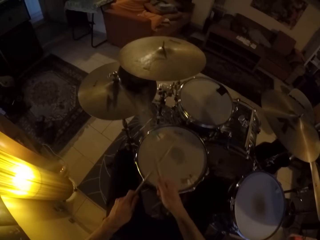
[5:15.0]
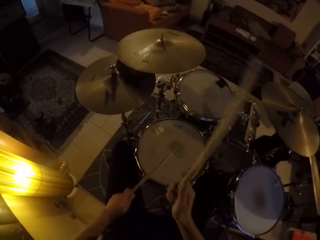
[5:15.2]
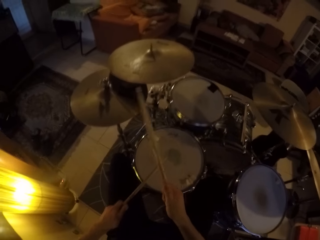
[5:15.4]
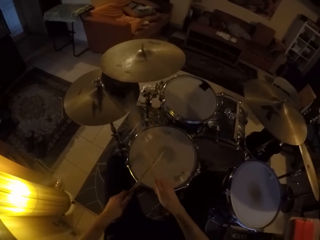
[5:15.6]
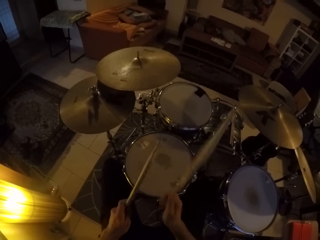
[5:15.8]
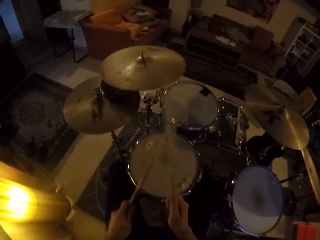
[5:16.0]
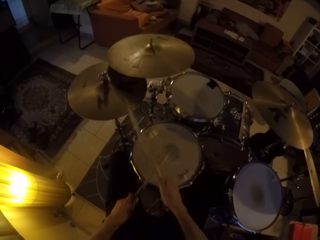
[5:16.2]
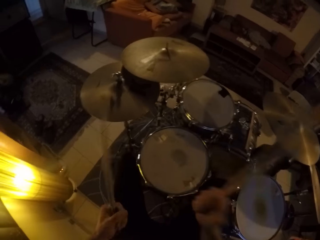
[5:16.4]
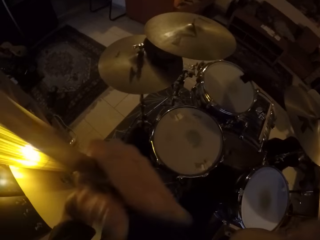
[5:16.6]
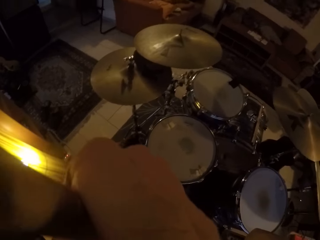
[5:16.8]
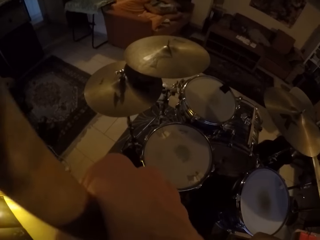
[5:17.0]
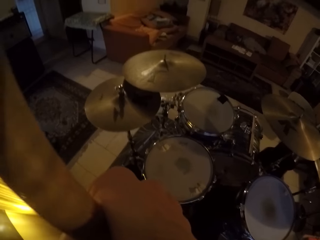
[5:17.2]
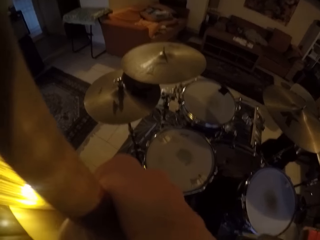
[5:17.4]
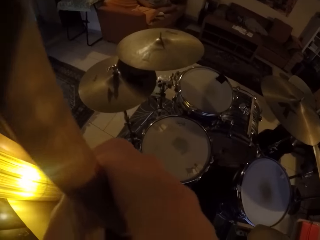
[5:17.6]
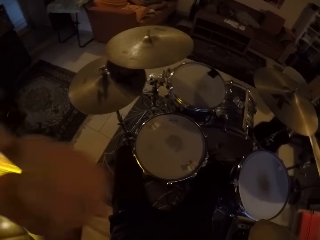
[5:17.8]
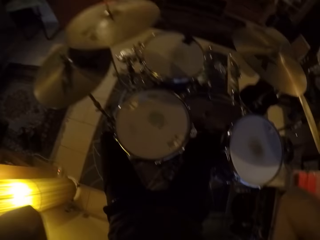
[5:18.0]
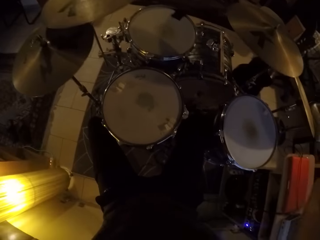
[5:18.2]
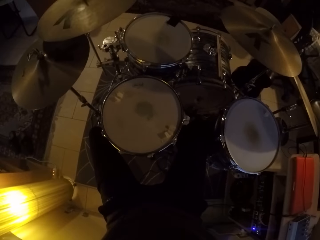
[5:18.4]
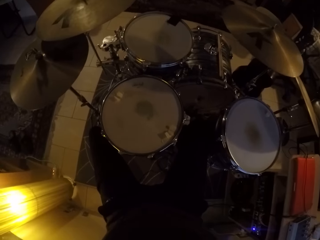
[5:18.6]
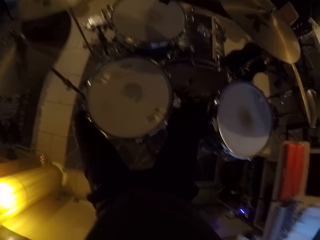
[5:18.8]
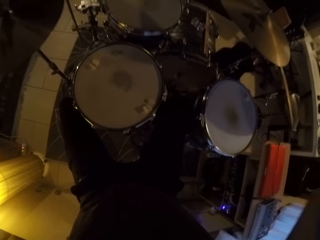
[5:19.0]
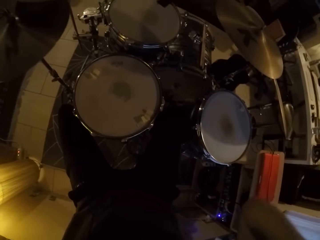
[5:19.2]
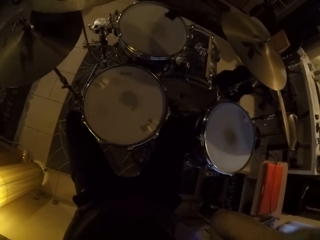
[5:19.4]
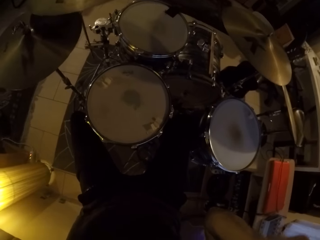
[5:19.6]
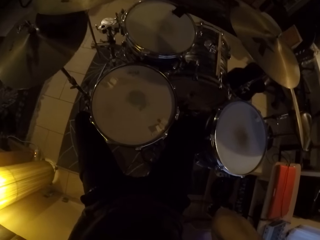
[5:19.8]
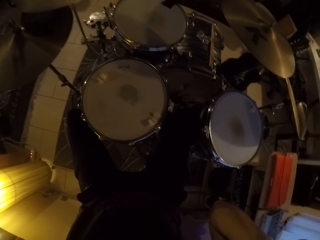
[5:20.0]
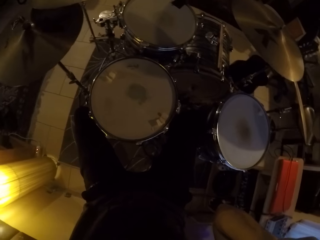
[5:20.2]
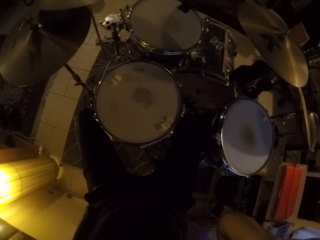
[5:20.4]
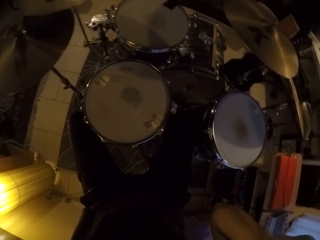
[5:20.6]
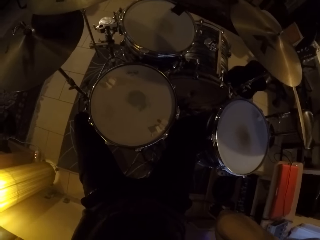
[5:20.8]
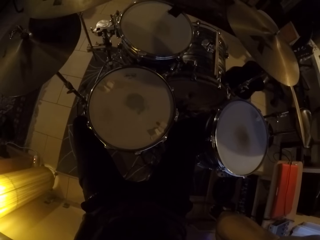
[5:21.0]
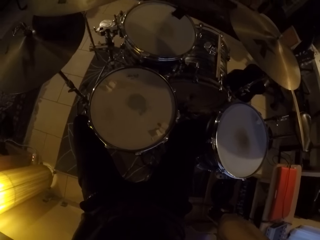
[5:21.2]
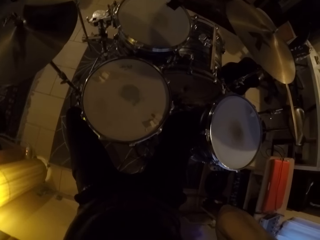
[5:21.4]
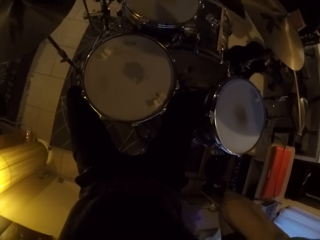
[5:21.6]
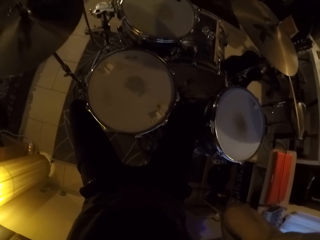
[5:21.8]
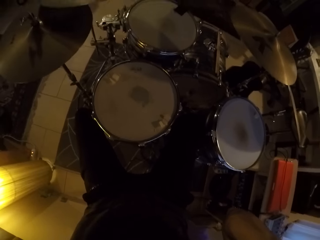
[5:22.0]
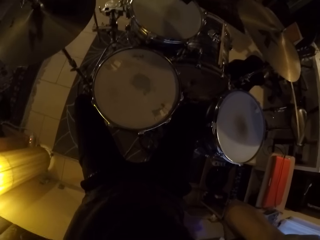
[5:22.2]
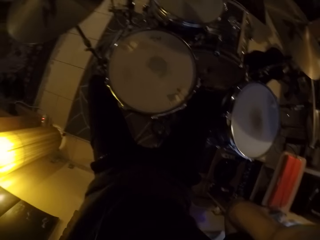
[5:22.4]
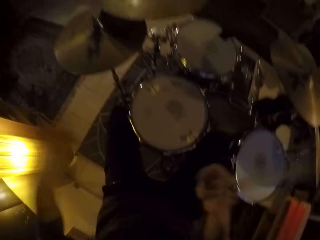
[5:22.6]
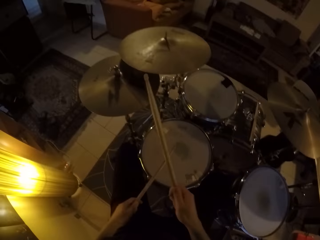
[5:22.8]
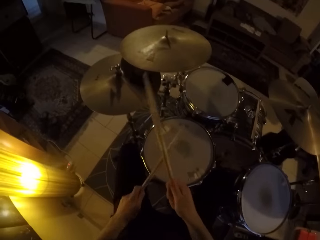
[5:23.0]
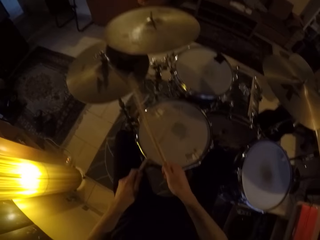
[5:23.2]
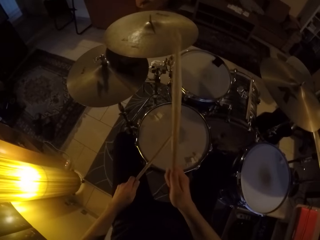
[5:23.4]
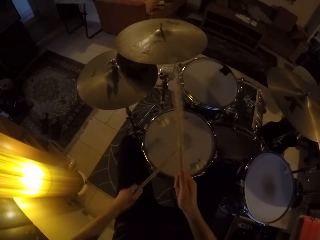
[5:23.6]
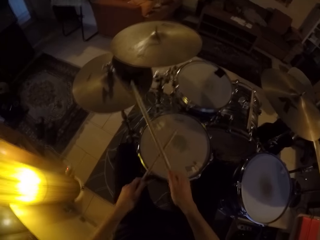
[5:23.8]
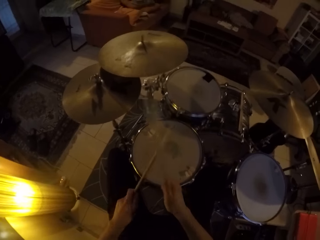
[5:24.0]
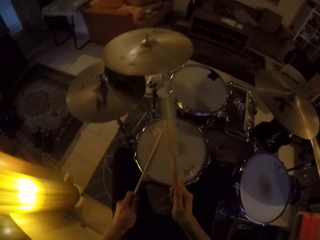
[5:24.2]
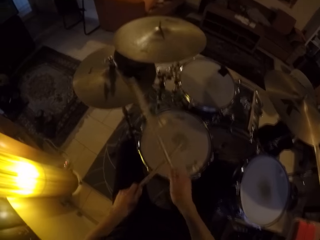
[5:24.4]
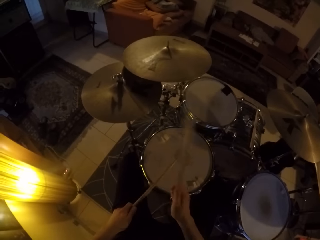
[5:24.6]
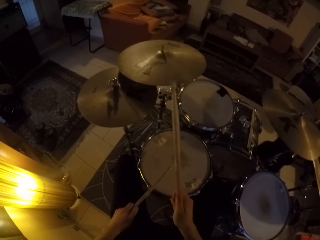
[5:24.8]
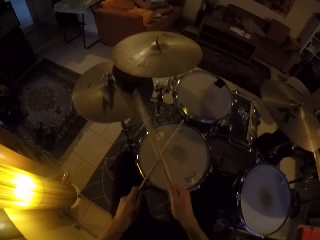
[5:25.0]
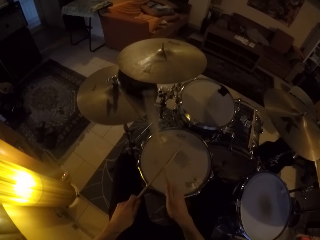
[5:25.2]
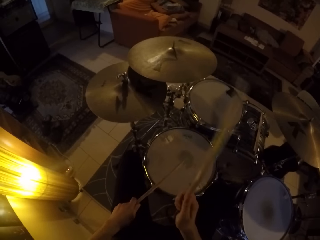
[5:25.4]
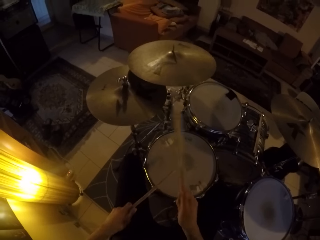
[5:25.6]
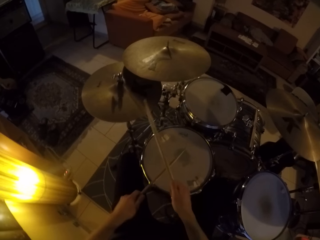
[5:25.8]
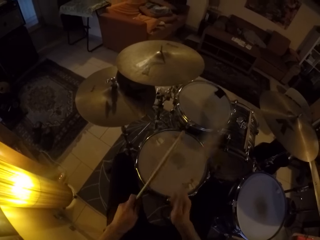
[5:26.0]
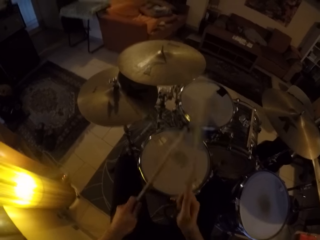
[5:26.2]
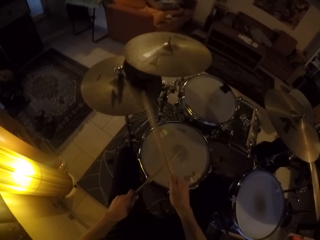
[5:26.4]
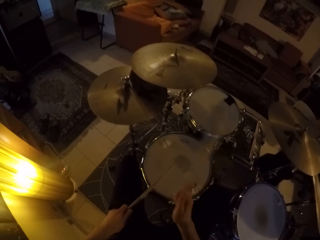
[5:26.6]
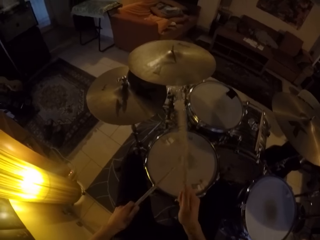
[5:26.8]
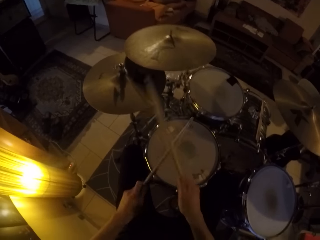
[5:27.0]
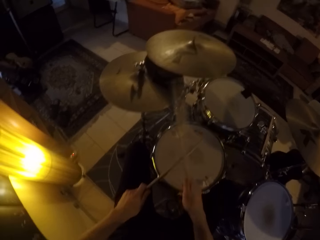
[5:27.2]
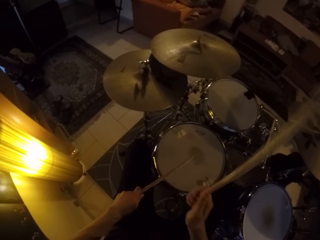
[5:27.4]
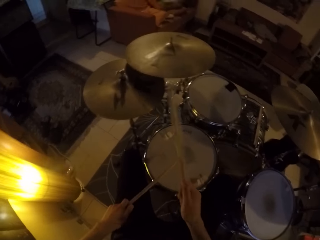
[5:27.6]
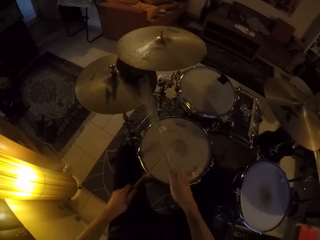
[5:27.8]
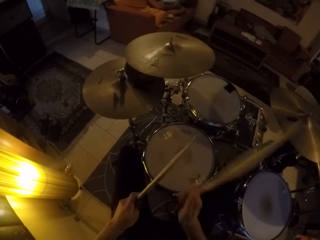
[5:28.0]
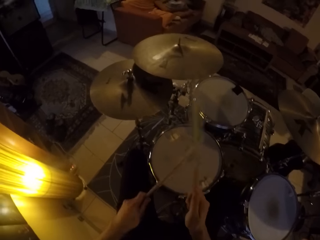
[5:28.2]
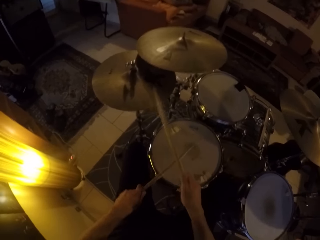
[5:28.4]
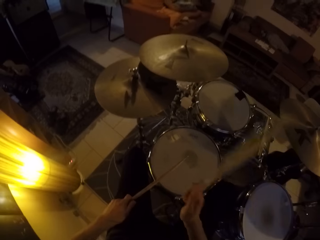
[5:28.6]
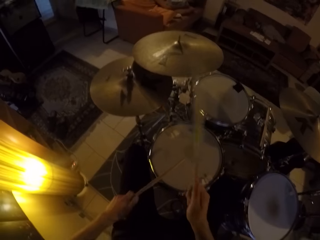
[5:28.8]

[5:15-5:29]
The camera wearer adjusts the camera on his head with his hands. He touches his face. He beats the drum set with the drumsticks in his hands.

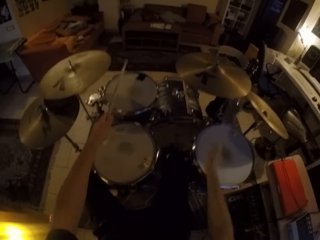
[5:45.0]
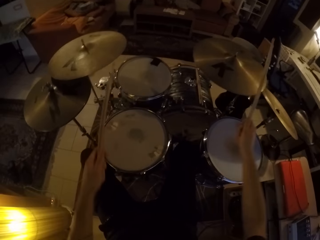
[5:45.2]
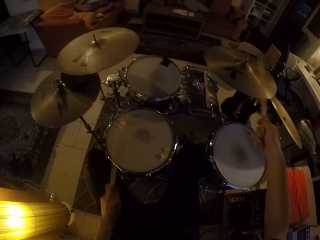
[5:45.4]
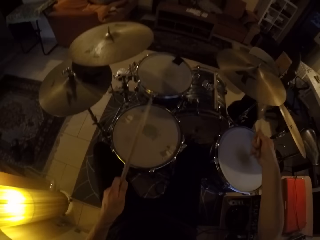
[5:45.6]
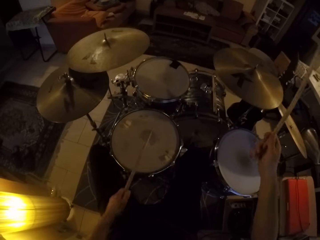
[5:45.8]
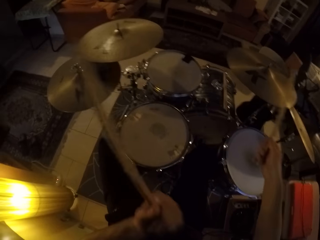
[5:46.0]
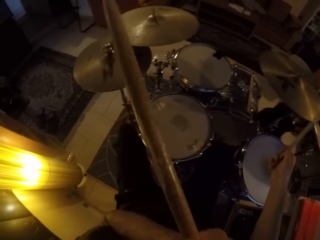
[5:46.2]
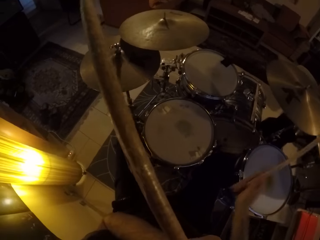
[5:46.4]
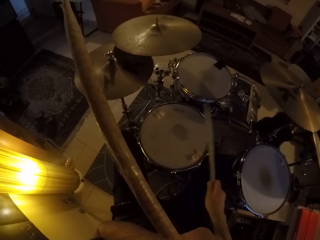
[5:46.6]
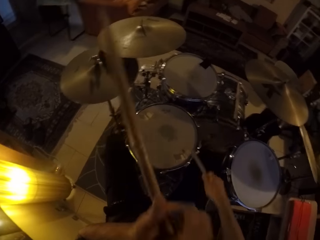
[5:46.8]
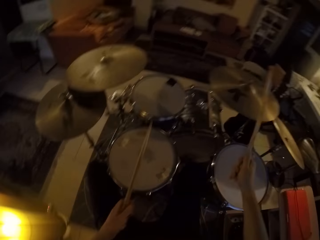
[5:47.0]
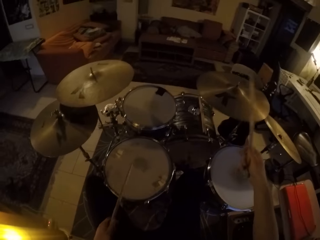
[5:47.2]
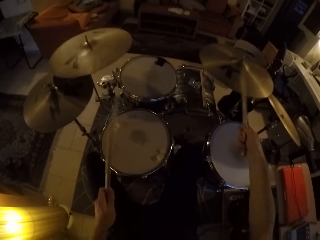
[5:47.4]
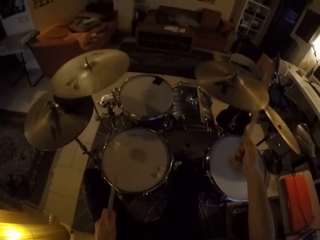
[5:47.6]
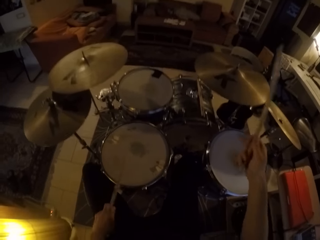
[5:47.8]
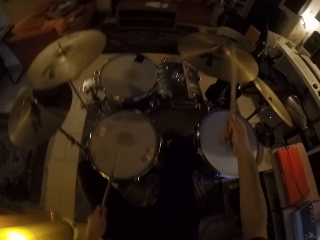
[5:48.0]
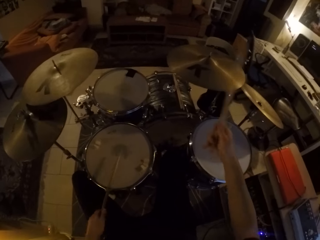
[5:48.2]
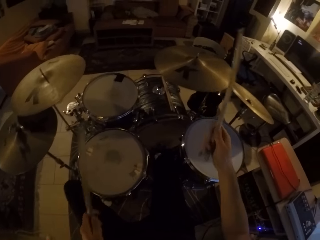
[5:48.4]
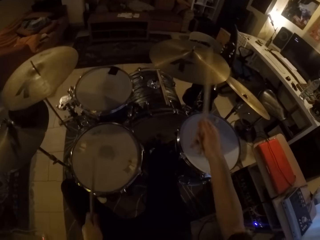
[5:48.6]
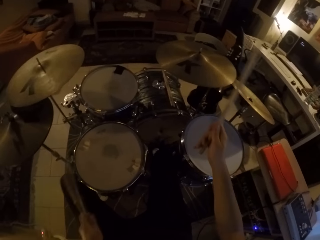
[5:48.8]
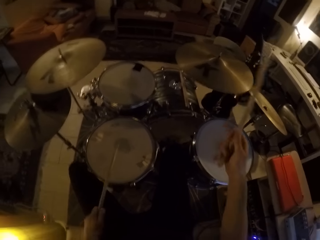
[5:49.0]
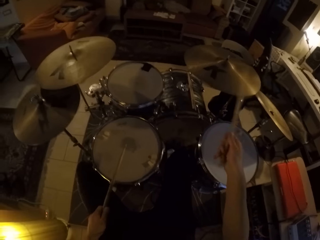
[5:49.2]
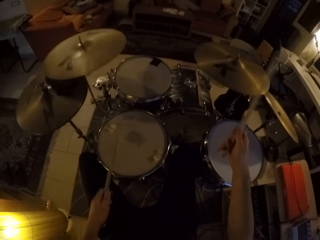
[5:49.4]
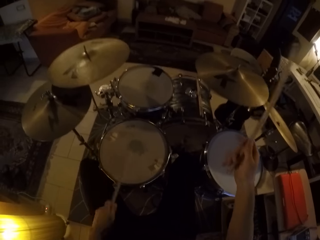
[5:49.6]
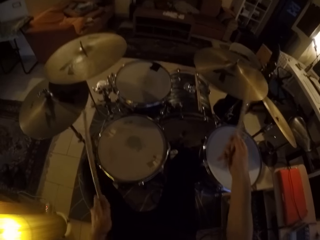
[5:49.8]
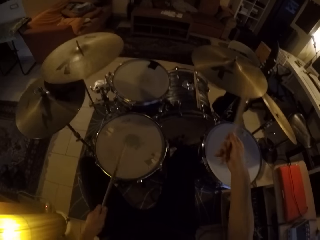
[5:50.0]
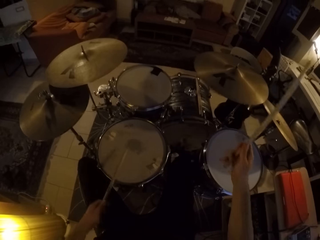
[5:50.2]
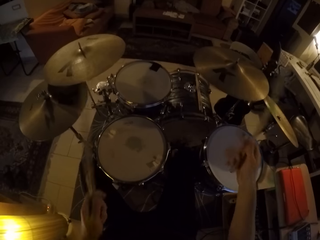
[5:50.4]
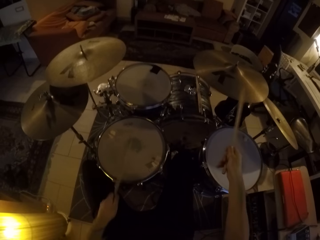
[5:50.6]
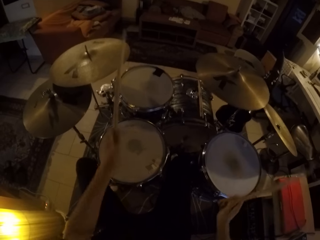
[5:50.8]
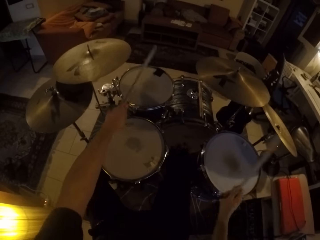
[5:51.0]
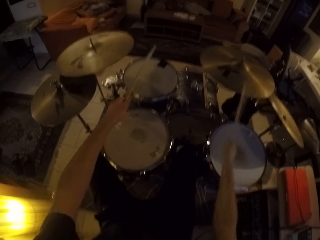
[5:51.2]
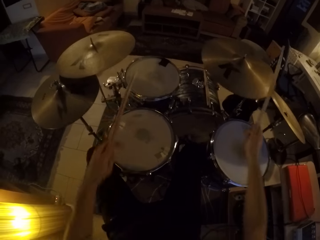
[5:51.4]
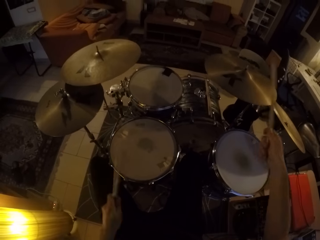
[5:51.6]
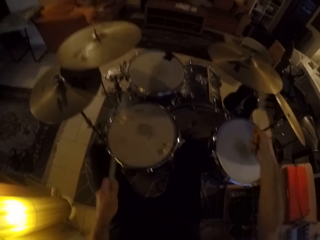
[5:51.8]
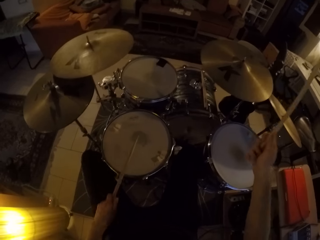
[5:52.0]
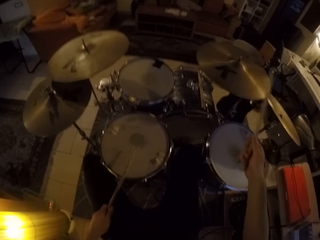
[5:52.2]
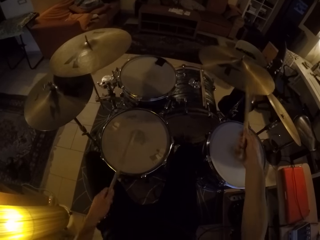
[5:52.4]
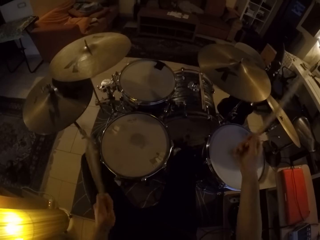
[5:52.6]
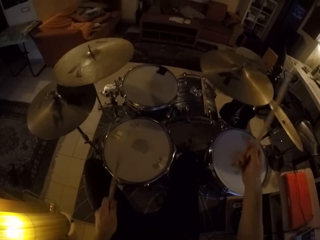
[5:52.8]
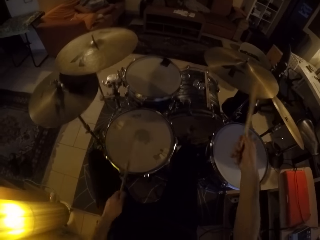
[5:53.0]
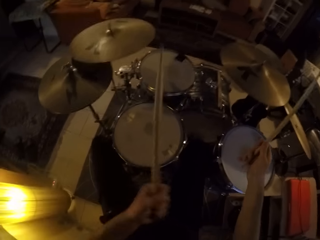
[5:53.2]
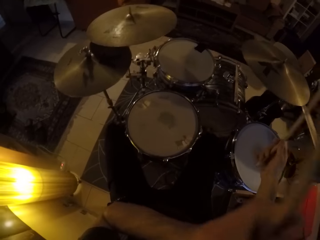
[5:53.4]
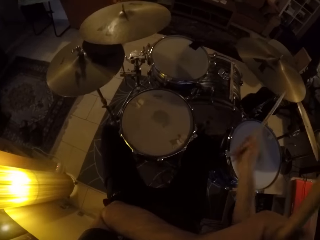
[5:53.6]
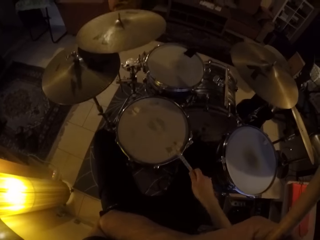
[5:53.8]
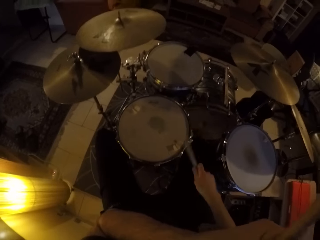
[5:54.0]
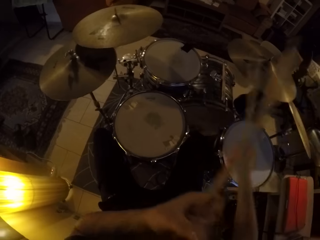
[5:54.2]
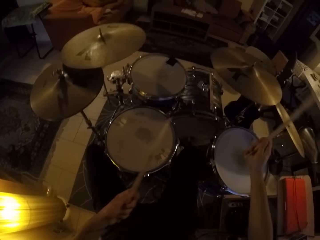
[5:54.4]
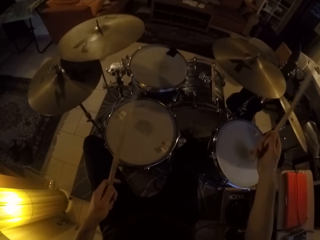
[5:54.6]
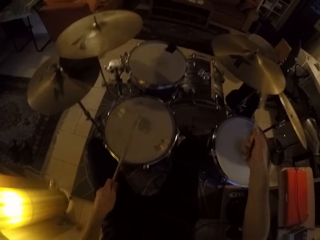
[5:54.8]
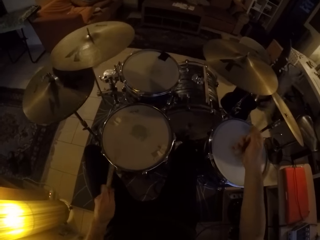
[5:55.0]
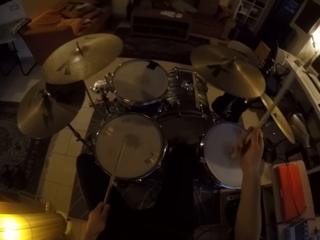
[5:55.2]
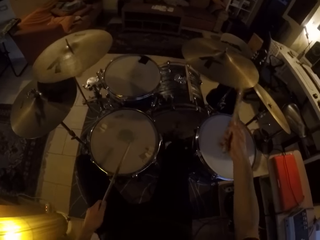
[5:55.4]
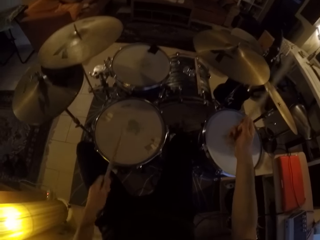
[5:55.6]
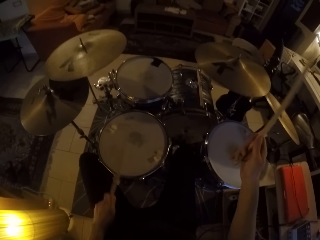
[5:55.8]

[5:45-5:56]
The camera wearer beats the drum set with the drumstick in his right hand. He adjusts the camera on his head with his left hand. He touches his face. He beats the drum set with the drumsticks in his hands. He beats the drum set with the drumstick in his right hand. He adjusts the camera on his head with his left hand. He beats the drum set with the drumsticks in his hands.
